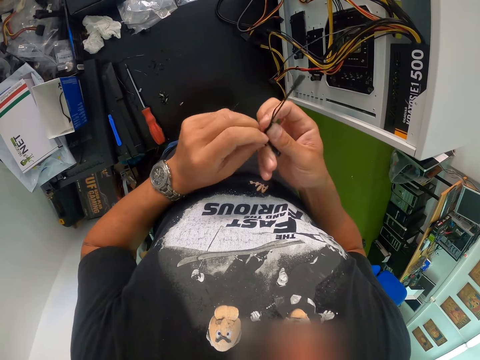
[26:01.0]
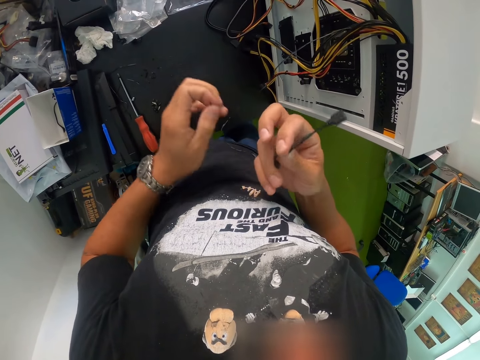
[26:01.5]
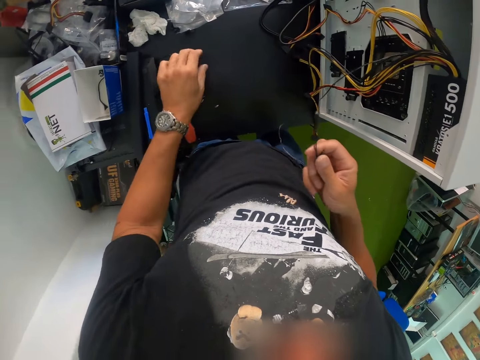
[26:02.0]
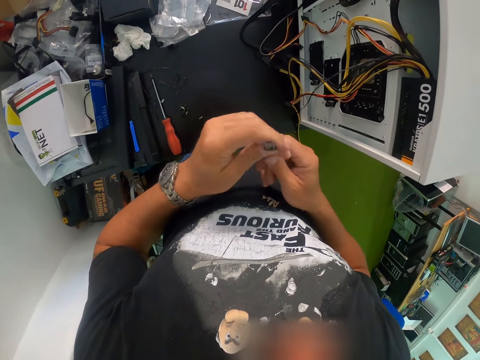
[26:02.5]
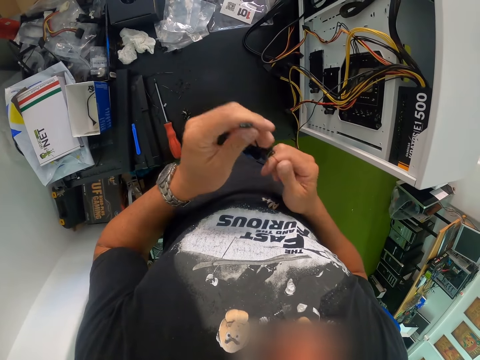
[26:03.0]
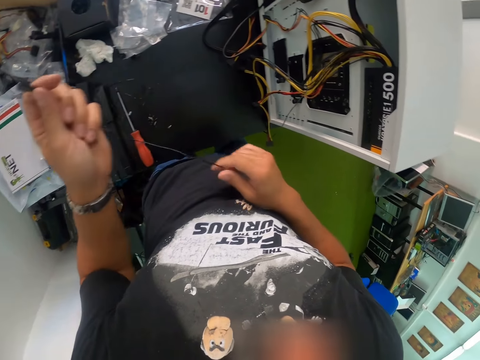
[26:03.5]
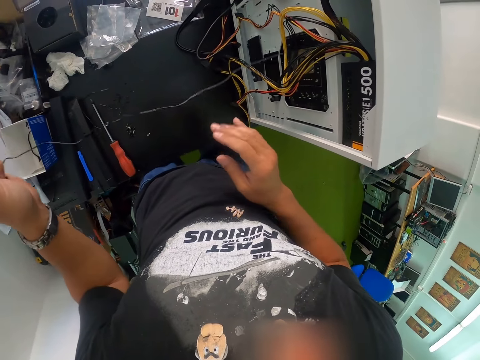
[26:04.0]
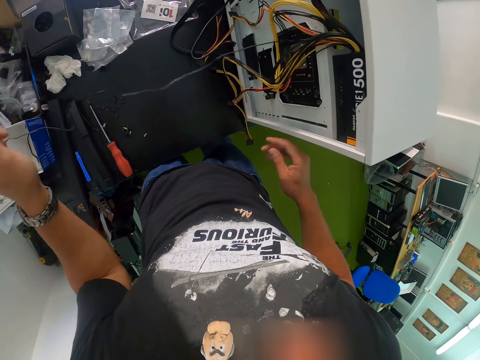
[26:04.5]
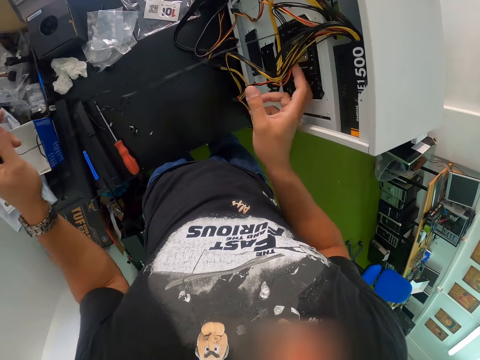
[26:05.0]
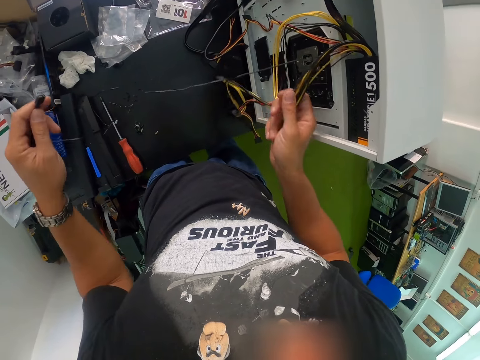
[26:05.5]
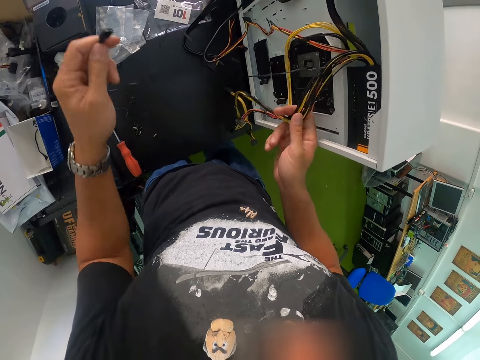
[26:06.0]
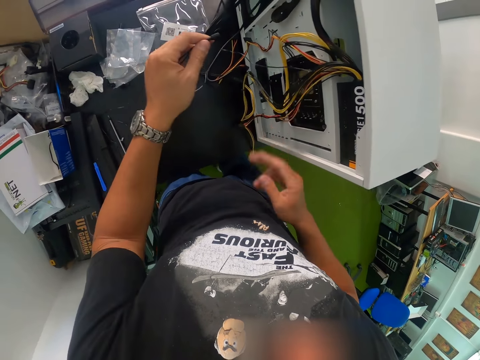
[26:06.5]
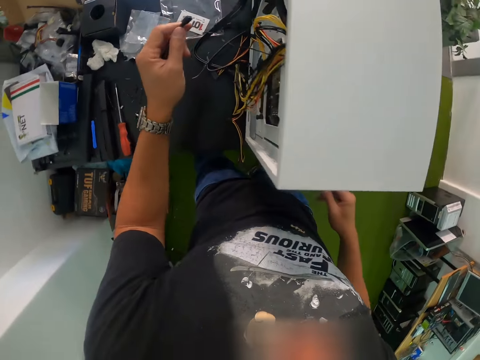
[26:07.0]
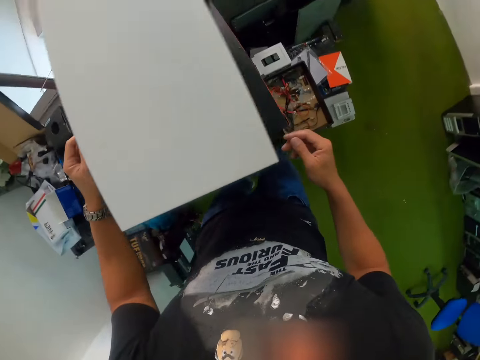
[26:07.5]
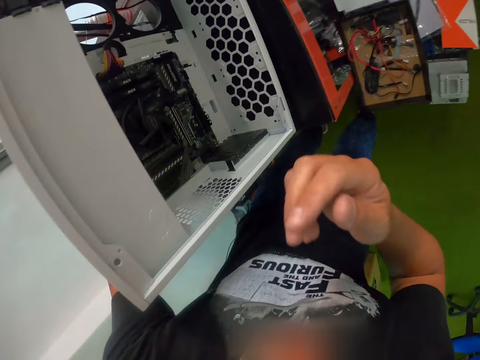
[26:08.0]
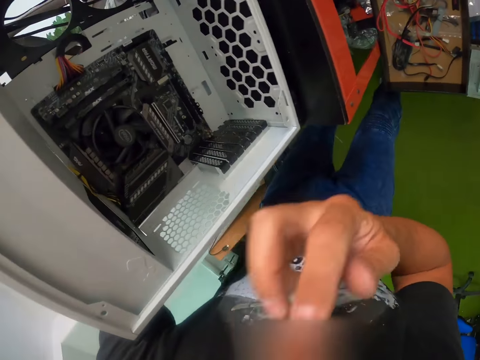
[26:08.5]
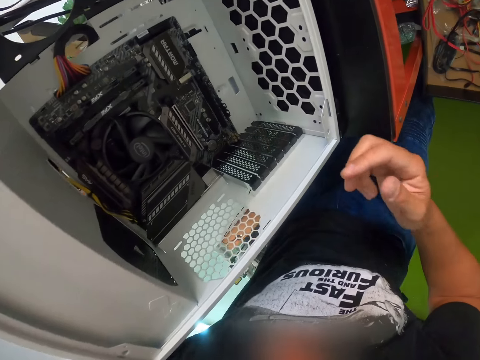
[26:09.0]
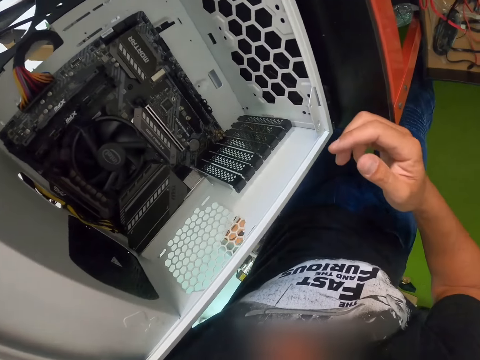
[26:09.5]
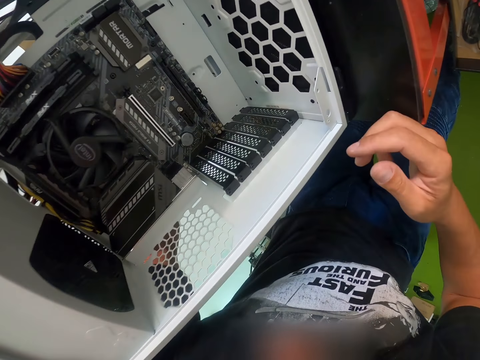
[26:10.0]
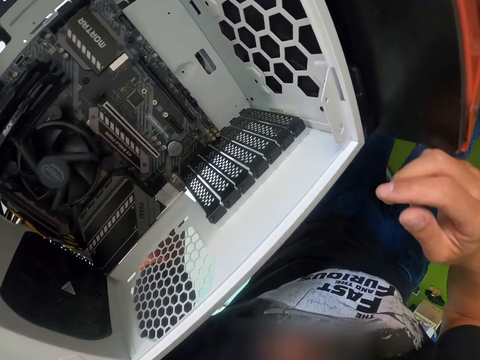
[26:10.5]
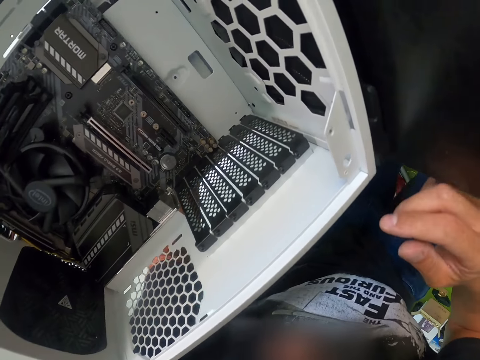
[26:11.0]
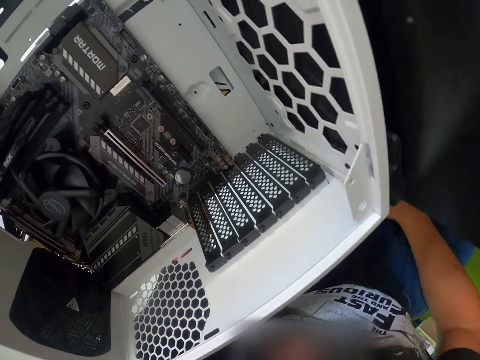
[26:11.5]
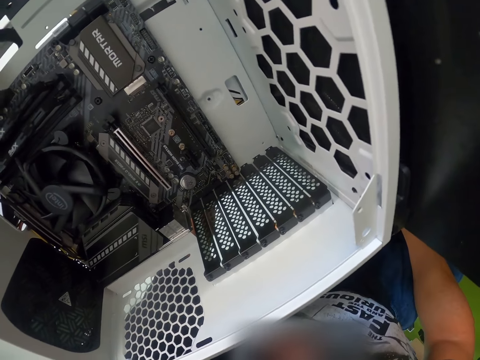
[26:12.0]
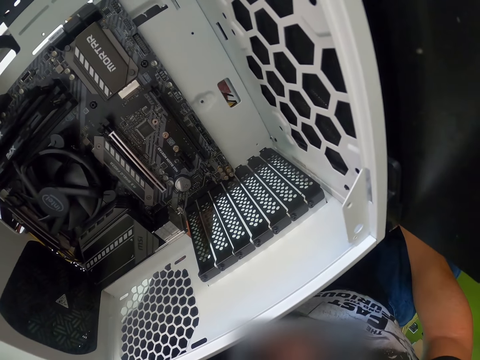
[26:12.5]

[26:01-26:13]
The camera wearer drops the wire peel on the table with his left hand. He arranges the bunch of wires in the computer case with both hands. He touches his face with his right hand.

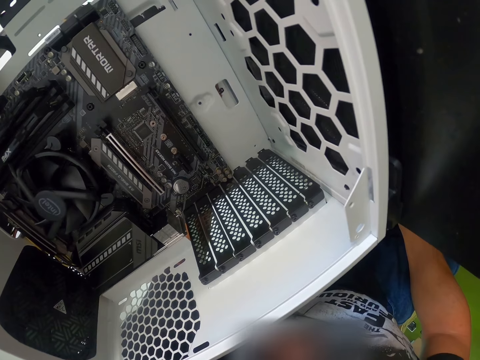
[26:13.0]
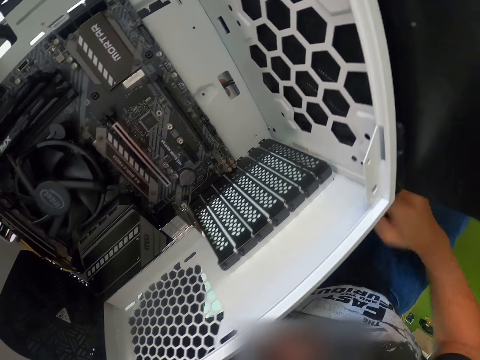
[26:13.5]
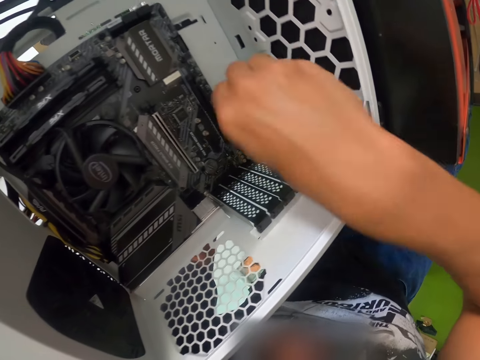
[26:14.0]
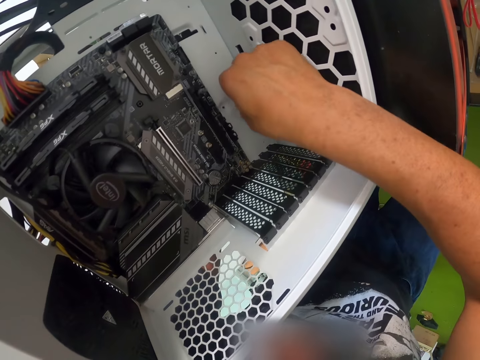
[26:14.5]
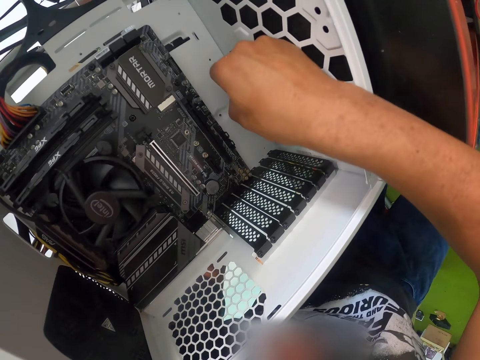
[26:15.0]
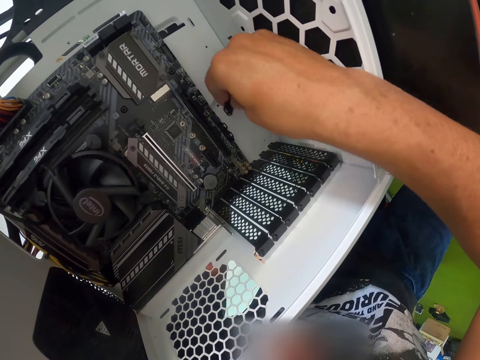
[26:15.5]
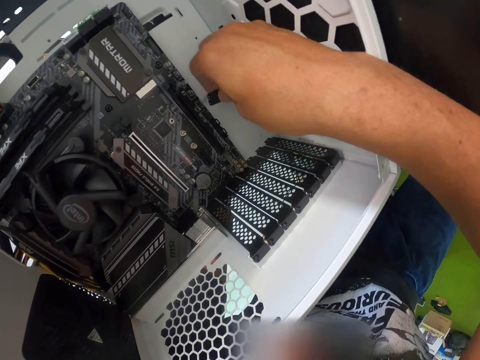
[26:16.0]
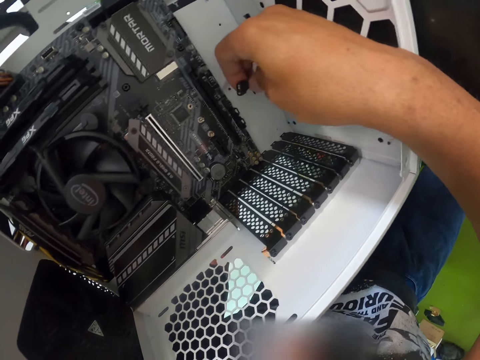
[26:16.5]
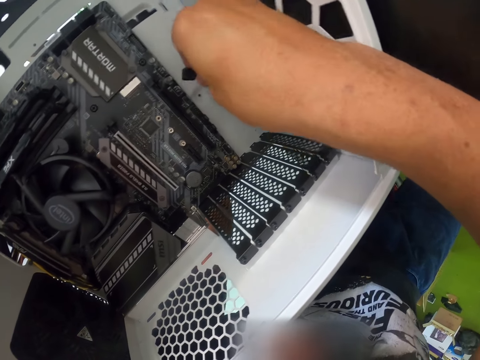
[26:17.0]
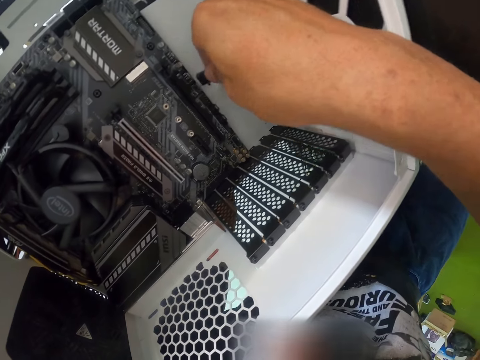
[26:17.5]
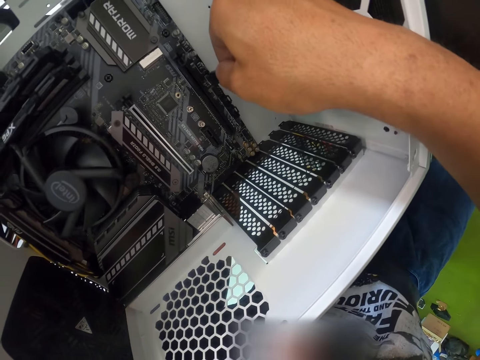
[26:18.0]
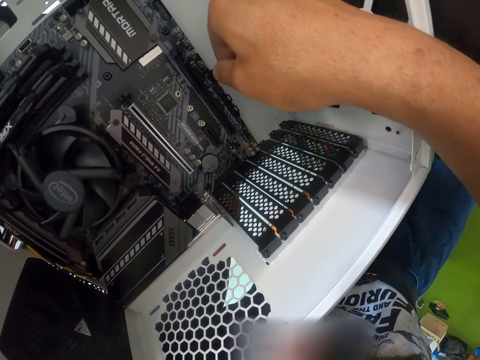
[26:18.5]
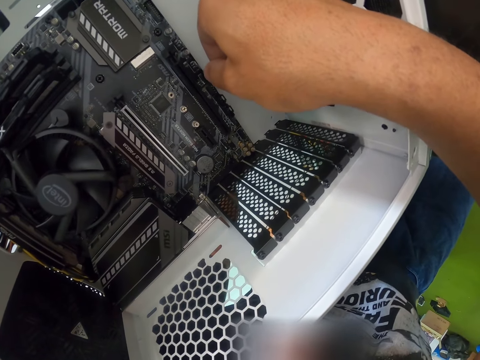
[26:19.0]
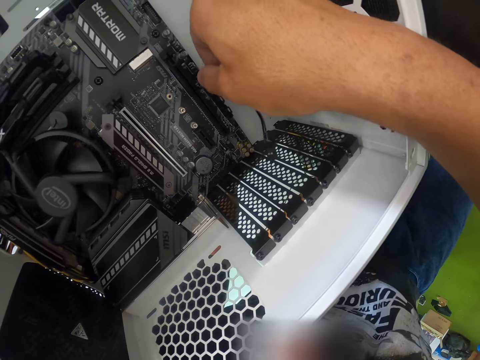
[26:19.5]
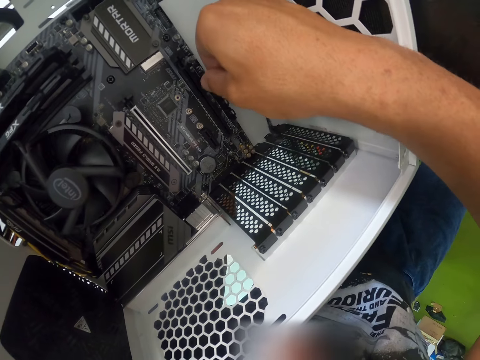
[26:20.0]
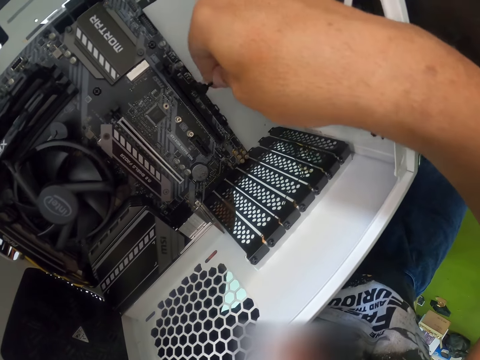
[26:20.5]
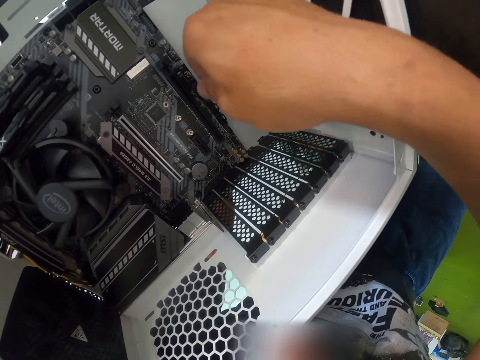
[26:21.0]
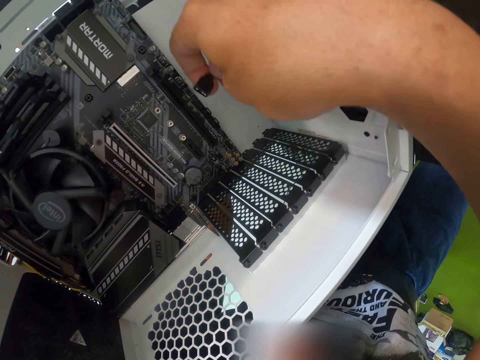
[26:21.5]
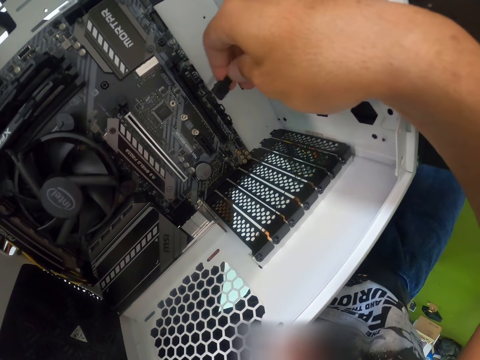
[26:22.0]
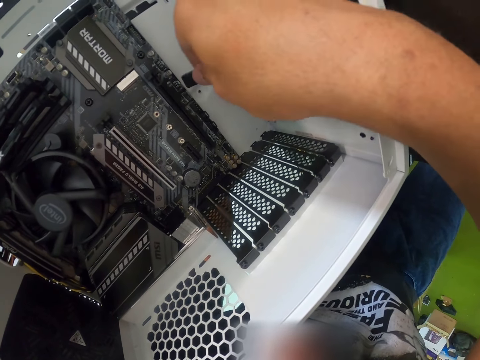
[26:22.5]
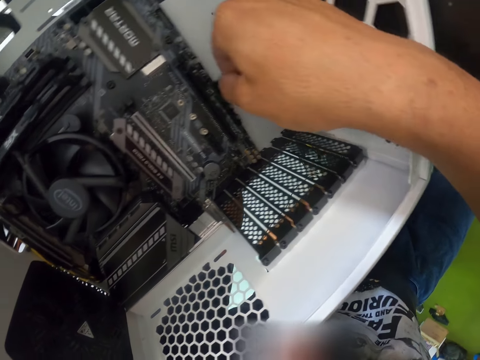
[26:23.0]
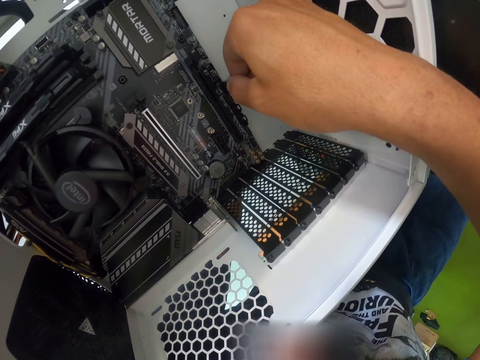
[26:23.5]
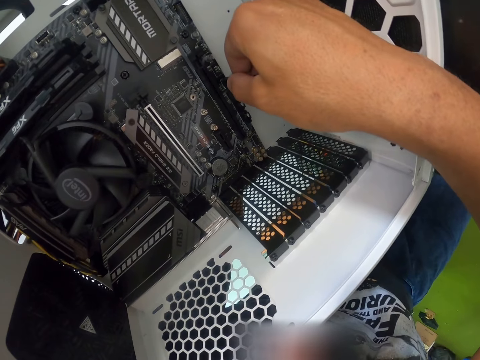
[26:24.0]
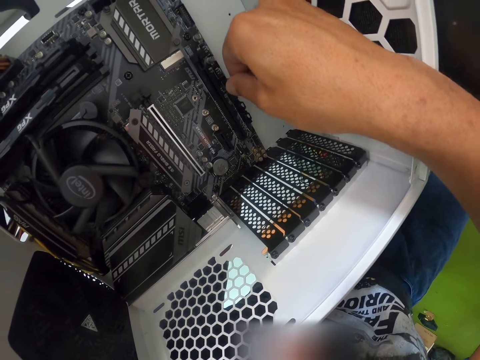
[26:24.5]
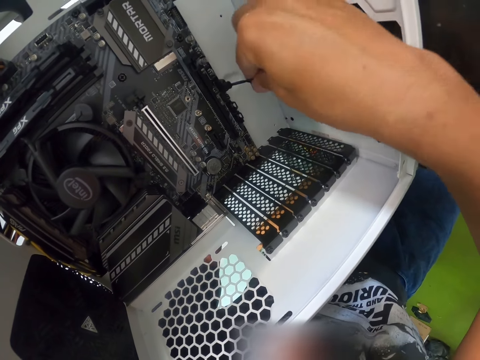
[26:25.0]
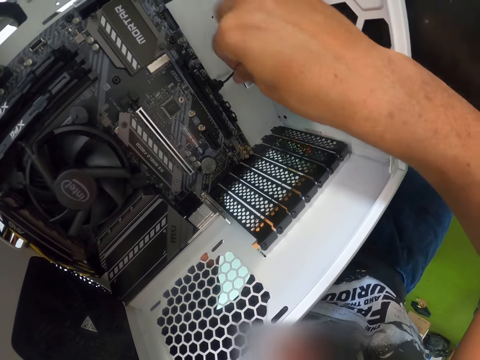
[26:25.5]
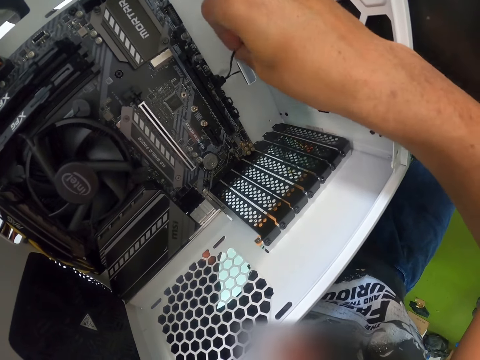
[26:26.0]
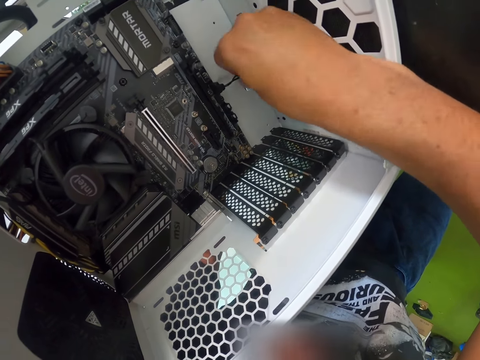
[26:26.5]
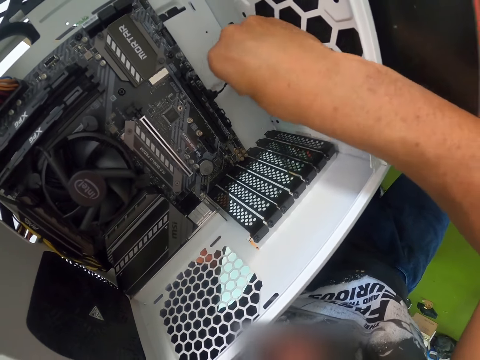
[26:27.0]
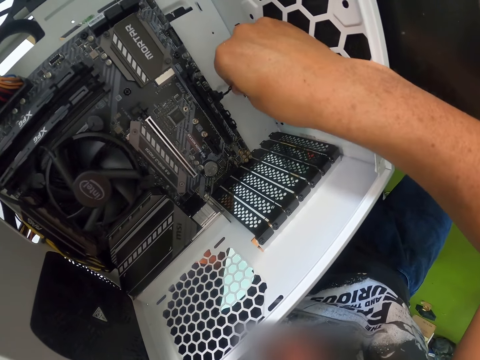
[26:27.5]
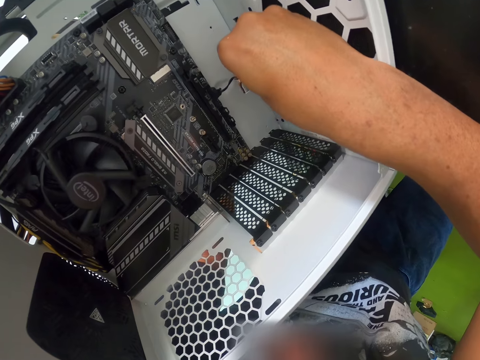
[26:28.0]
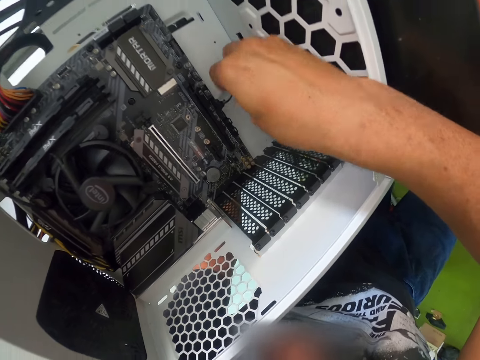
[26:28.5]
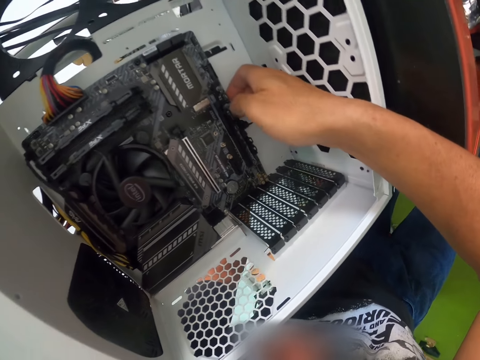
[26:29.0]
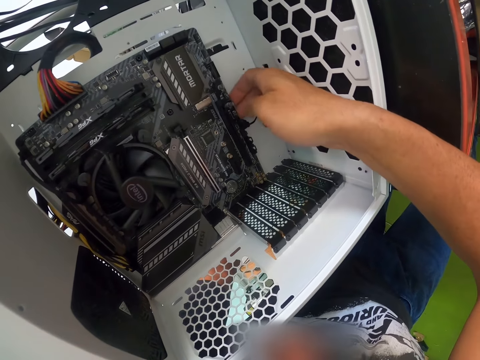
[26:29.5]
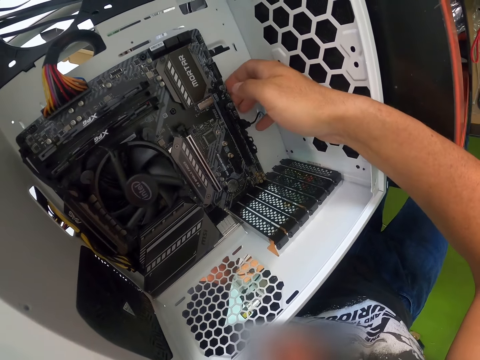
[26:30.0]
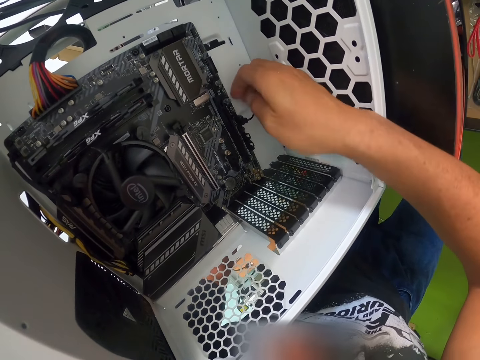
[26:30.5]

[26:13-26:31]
The camera wearer pulls out a wire connector from the computer case with his right hand. He plugs the wire connector into the computer case with his right hand. He arranges the bunch of wires in the computer case with his right hand. He touches the computer motherboard in the computer case with his right hand.
